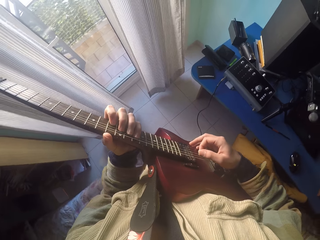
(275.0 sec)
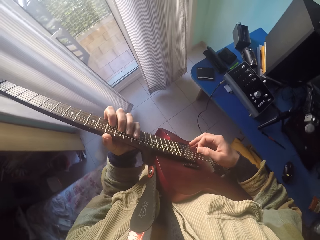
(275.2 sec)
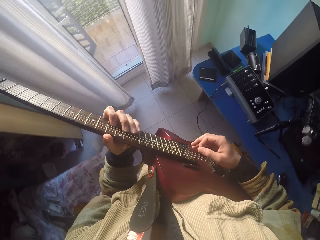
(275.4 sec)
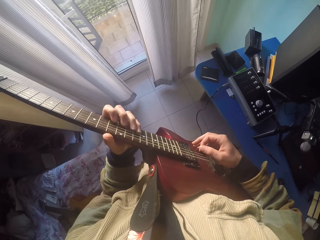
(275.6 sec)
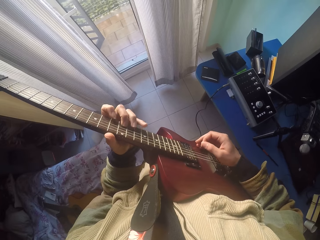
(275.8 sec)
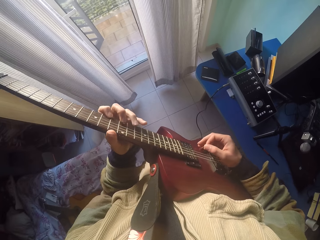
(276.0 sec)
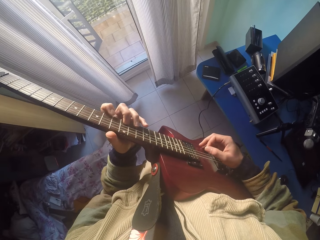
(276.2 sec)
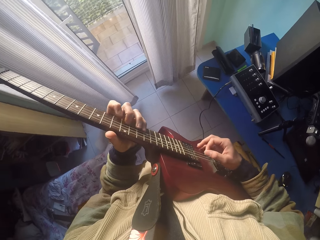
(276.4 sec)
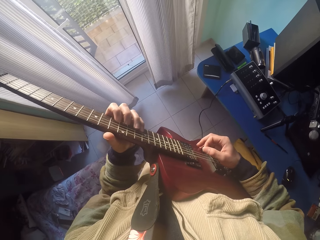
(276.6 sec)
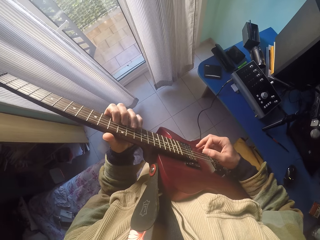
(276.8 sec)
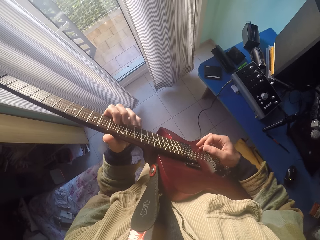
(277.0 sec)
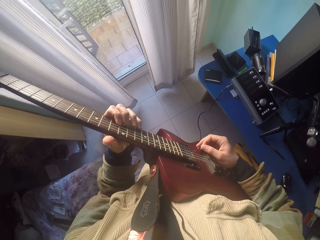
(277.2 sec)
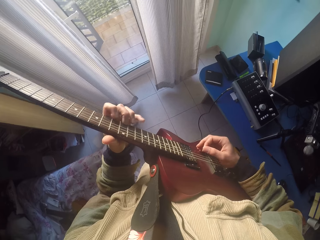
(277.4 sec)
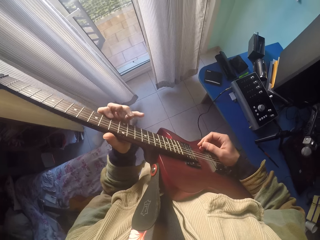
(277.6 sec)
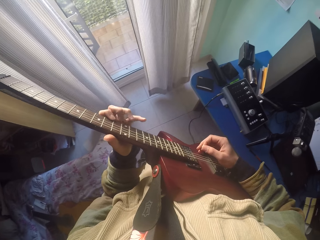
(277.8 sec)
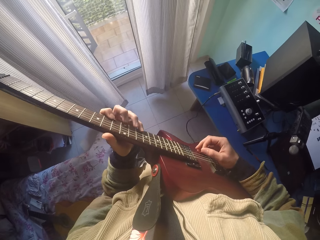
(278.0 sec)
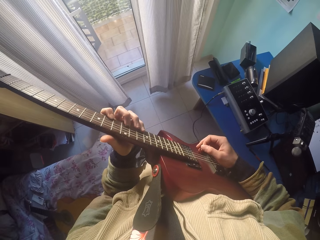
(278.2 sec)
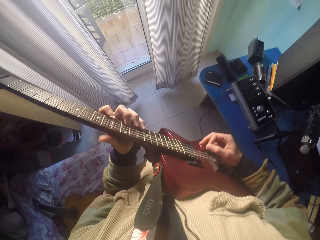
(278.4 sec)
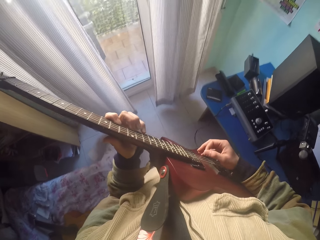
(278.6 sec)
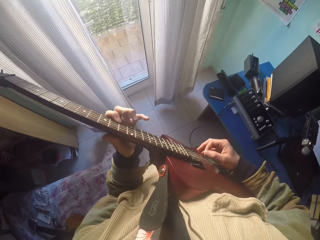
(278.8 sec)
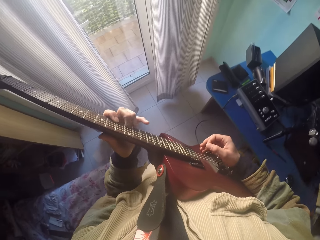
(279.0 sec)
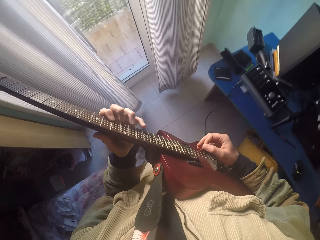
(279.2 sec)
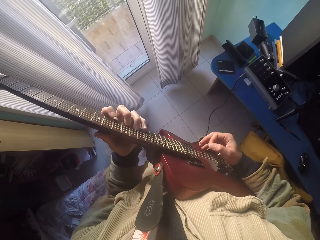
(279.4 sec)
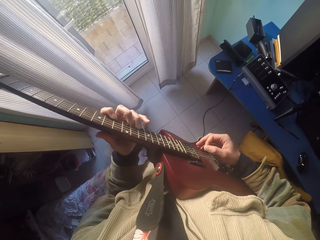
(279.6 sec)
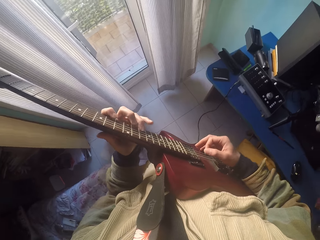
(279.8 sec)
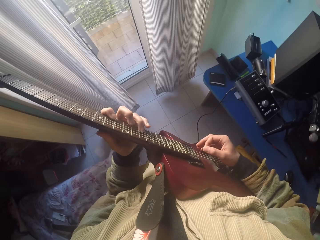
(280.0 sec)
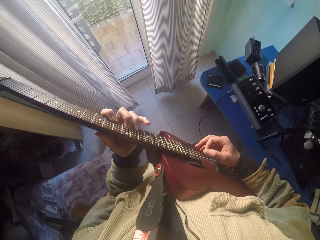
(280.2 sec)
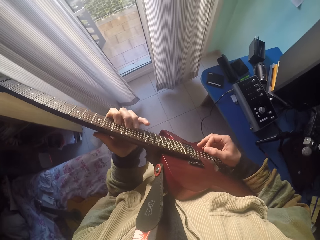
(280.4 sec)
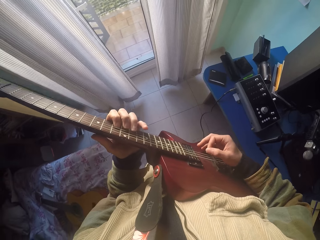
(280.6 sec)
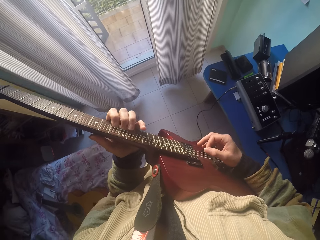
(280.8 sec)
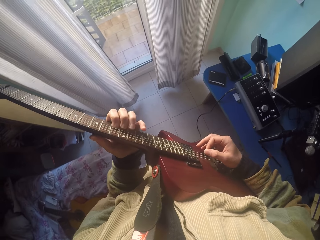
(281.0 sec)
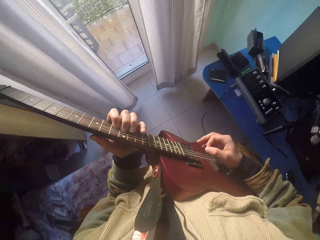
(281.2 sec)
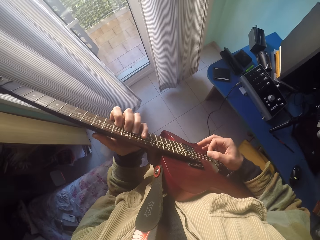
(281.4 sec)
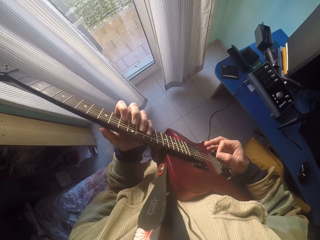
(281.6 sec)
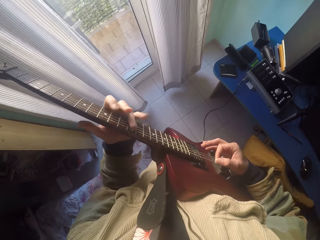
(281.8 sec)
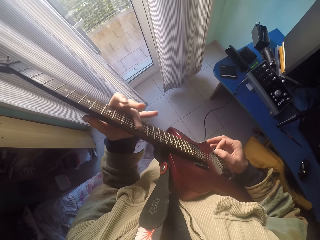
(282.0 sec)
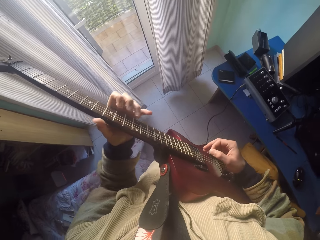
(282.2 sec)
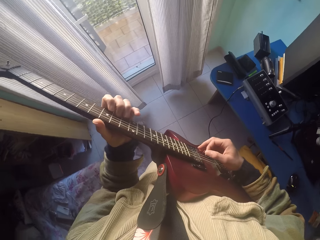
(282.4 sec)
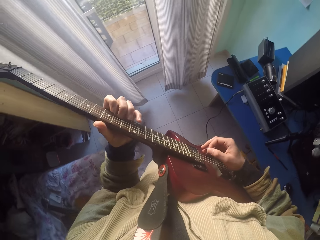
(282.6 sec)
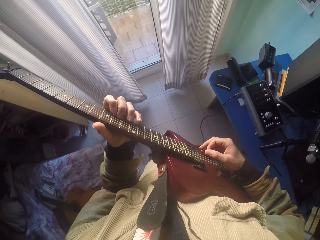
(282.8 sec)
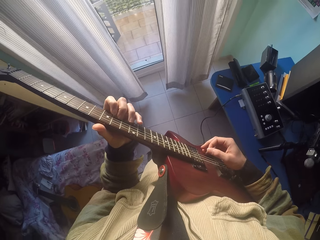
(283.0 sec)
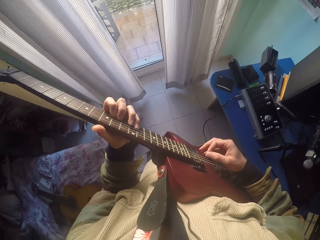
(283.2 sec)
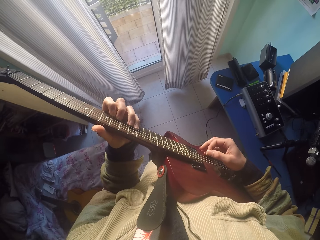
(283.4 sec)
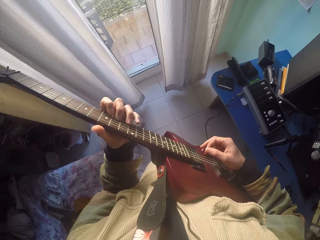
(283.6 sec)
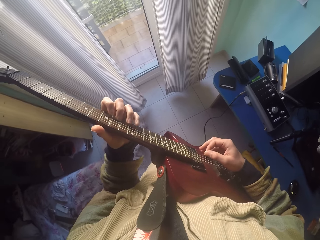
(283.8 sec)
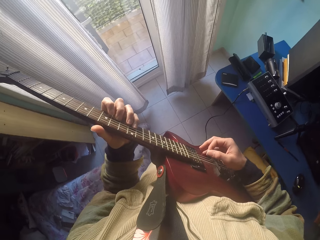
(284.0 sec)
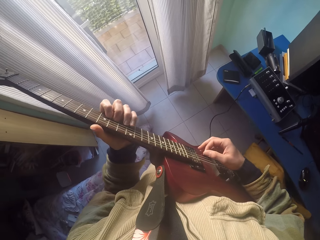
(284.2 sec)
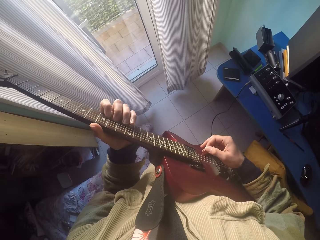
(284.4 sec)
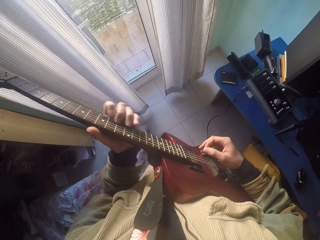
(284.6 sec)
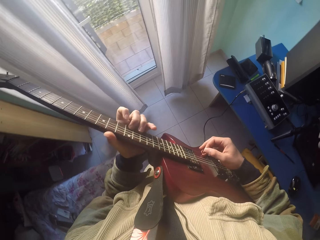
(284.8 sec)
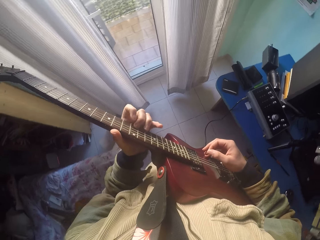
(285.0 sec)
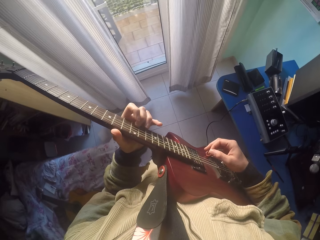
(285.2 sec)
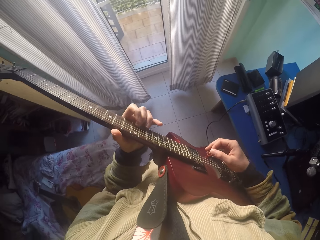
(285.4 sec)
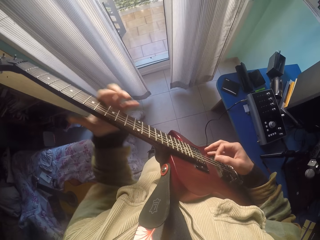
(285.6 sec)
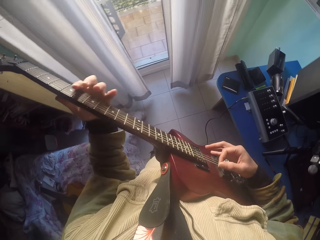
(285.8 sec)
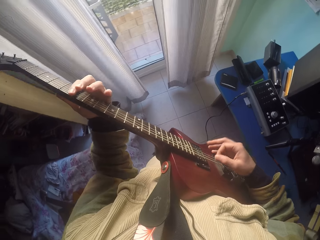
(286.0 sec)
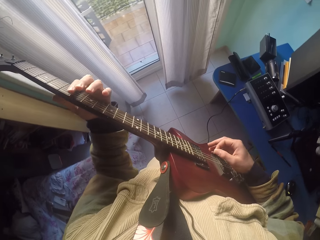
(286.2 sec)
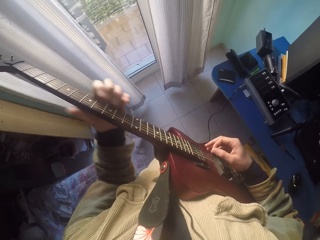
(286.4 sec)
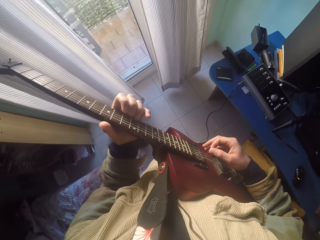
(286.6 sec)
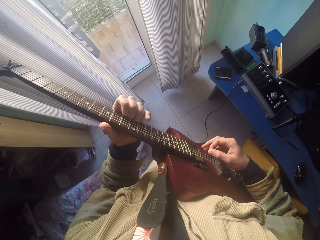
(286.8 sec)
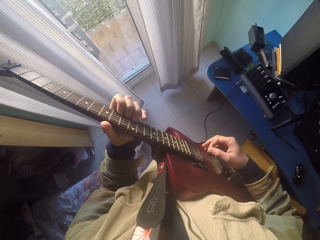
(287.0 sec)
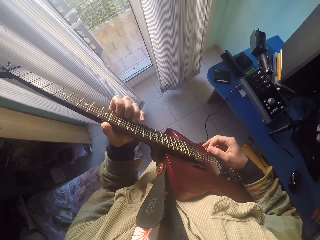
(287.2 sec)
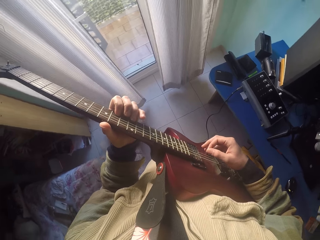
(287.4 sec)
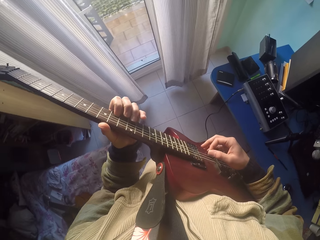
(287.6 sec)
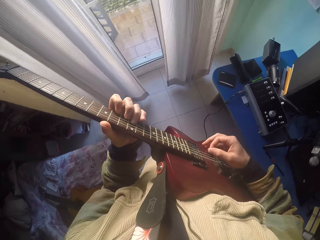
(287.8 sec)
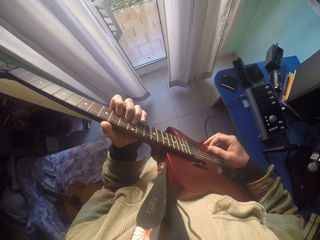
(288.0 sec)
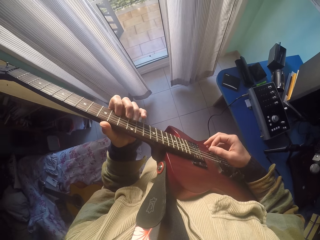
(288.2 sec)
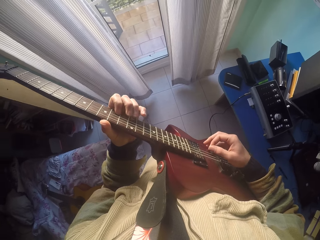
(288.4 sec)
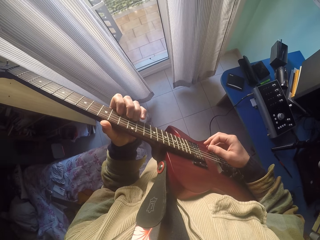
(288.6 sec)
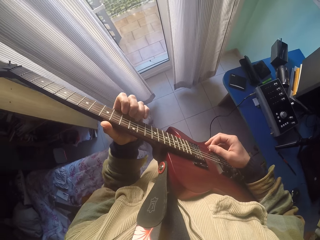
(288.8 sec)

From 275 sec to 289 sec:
The camera wearer plays the guitar strings with the right hand. They play the guitar strings with the left hand. They do so again.

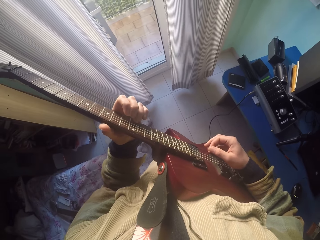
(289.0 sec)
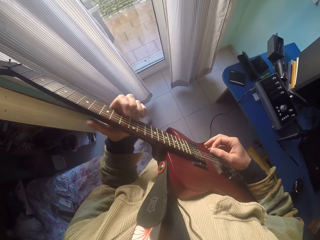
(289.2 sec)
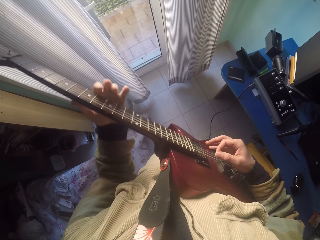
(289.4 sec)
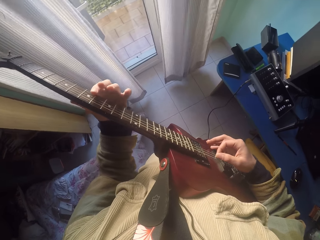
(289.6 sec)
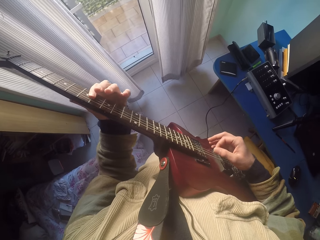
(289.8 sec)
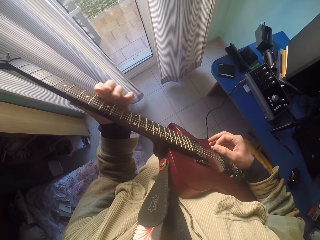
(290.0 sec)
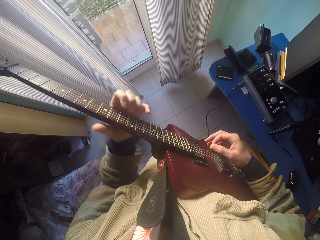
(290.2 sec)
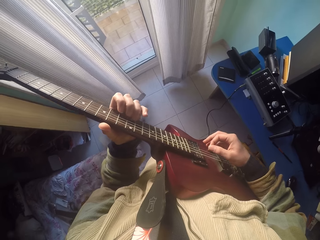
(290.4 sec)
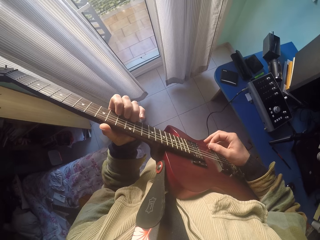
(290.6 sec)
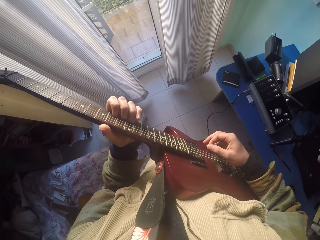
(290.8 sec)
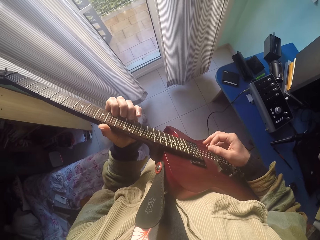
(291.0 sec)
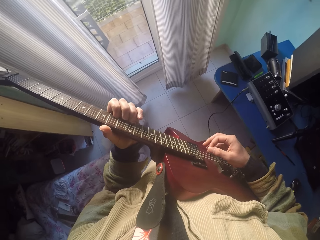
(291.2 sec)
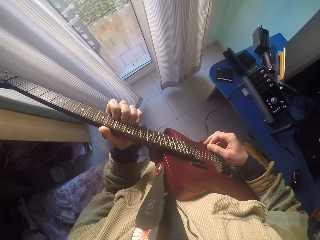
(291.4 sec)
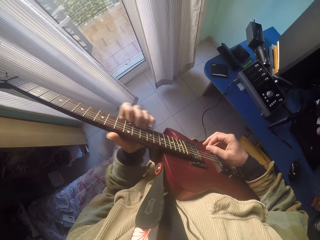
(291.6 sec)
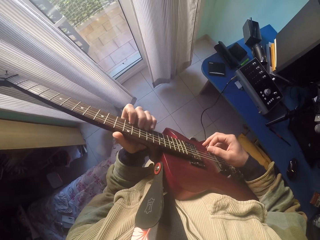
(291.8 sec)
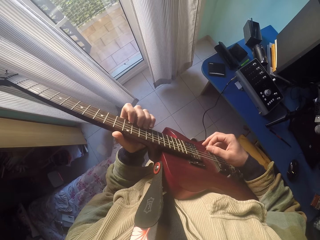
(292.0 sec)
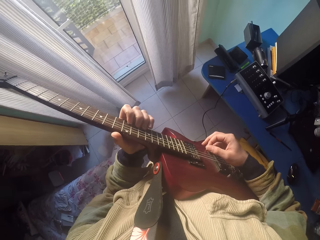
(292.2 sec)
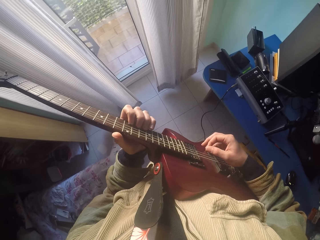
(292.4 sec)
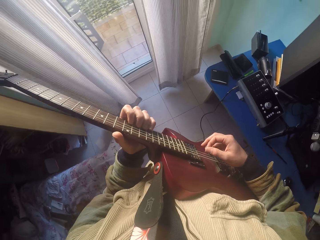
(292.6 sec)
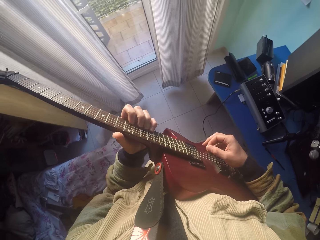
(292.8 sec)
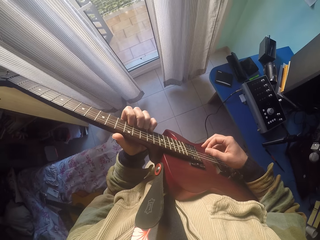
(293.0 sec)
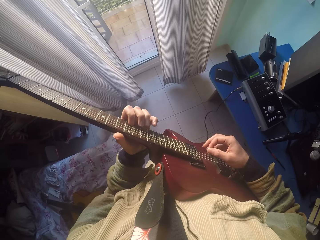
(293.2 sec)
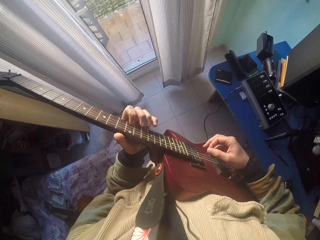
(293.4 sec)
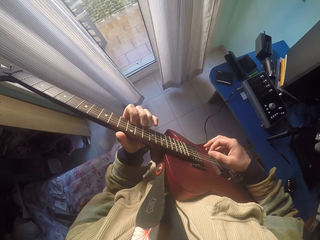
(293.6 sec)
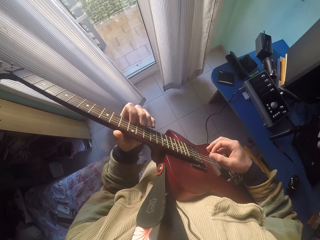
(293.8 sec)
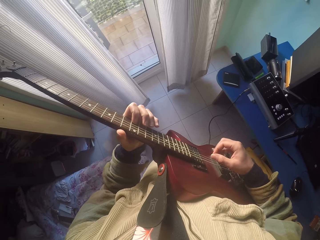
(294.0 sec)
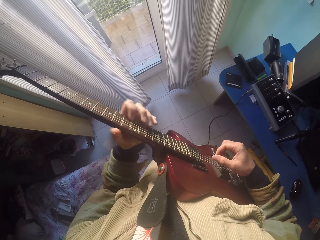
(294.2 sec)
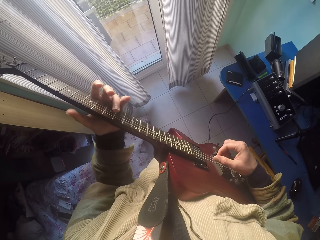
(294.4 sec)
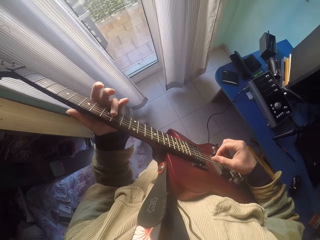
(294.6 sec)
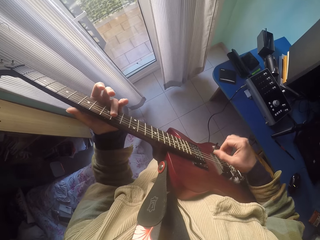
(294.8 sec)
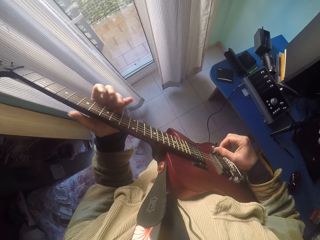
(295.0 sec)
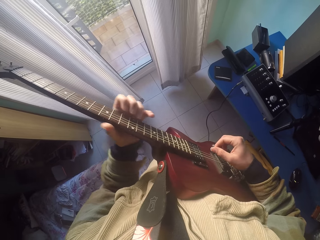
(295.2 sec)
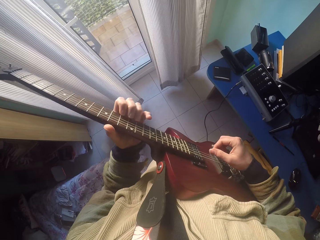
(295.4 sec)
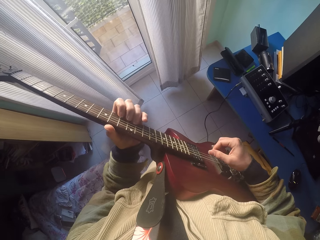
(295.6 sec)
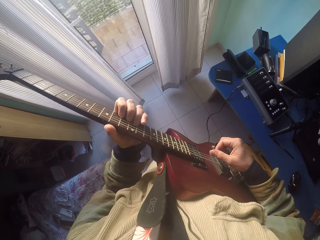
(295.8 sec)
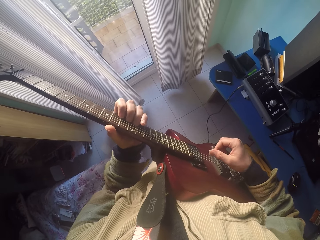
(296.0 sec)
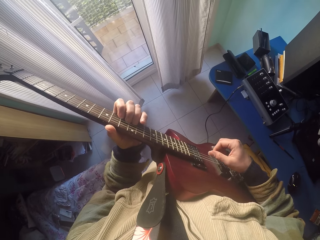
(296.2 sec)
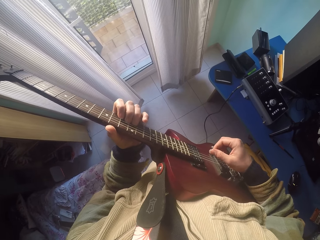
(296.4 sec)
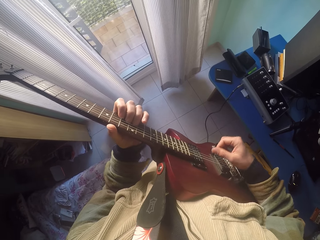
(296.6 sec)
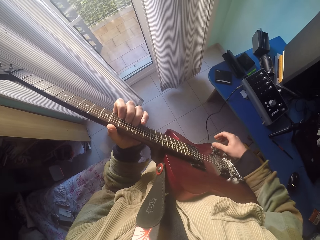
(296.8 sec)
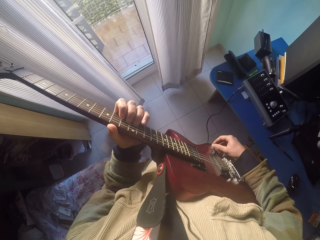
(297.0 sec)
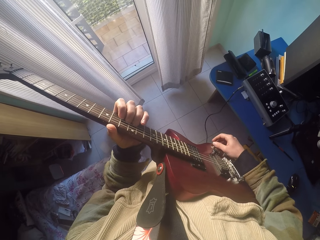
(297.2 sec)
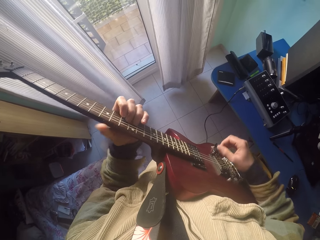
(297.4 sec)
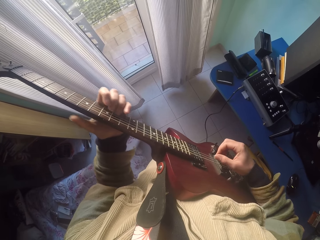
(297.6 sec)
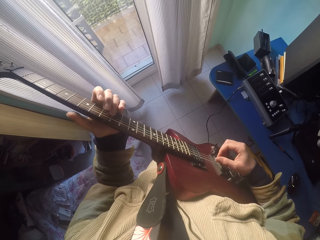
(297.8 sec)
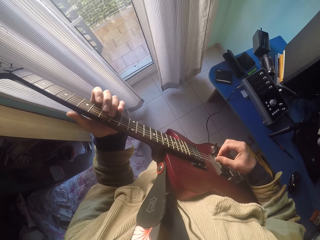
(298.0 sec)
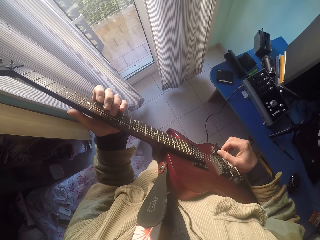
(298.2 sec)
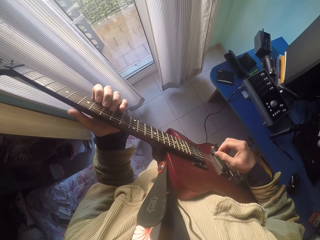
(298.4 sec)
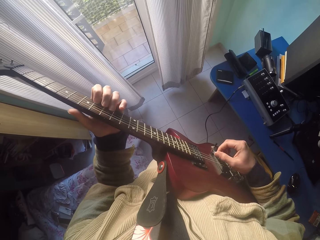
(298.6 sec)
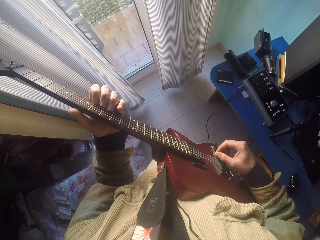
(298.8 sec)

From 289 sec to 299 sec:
The camera wearer plays the guitar strings with the right hand. They adjust the volume on the guitar tone knob. They play on the guitar position markers and the strings with the fingers of the hands.
